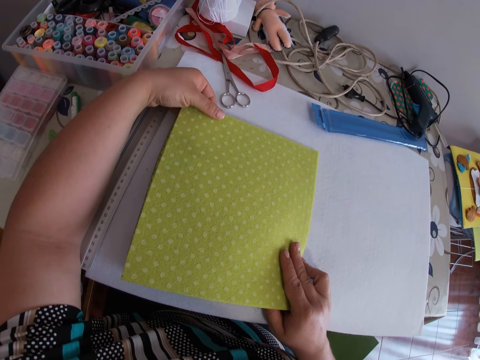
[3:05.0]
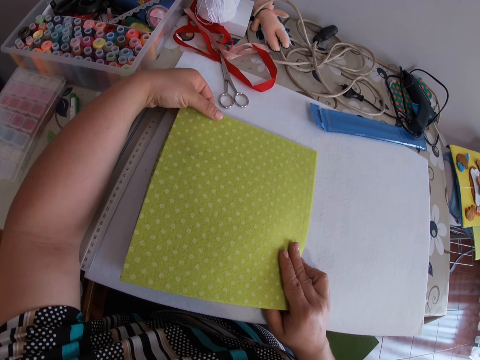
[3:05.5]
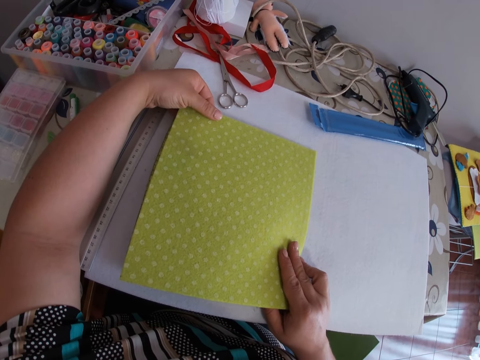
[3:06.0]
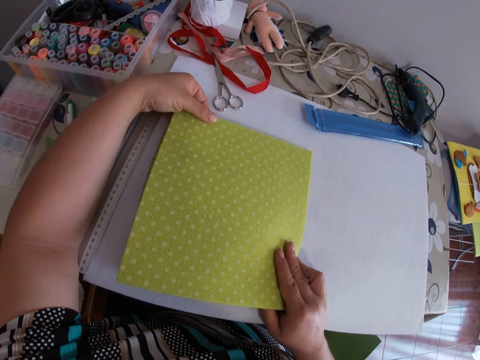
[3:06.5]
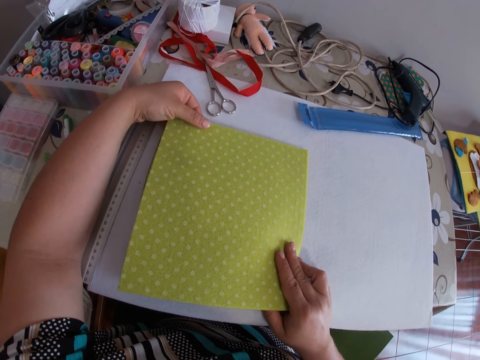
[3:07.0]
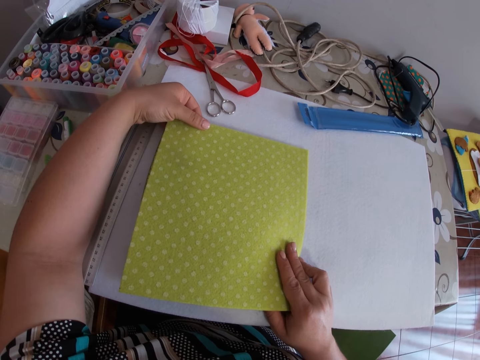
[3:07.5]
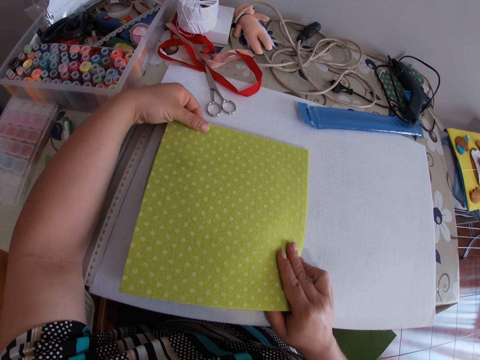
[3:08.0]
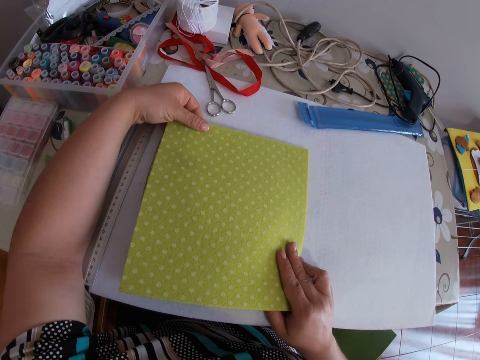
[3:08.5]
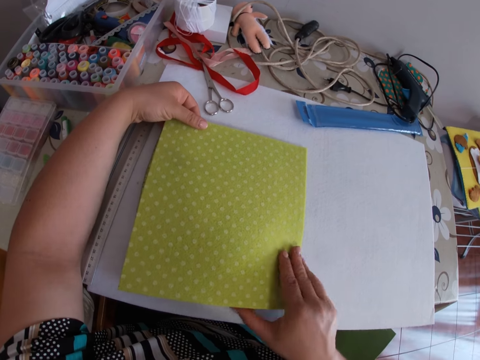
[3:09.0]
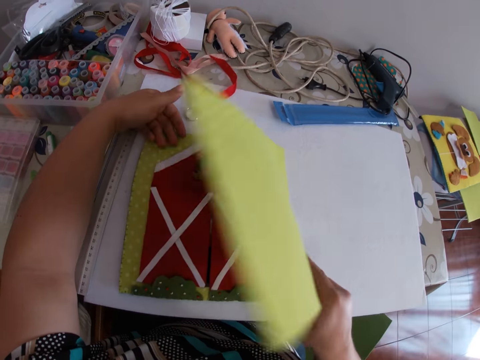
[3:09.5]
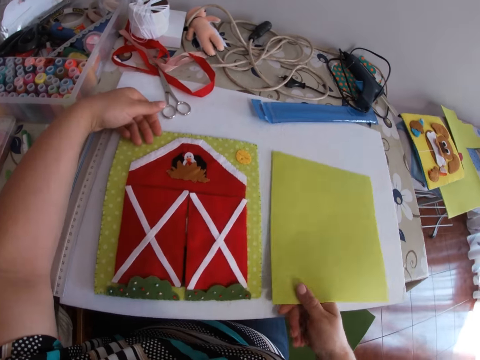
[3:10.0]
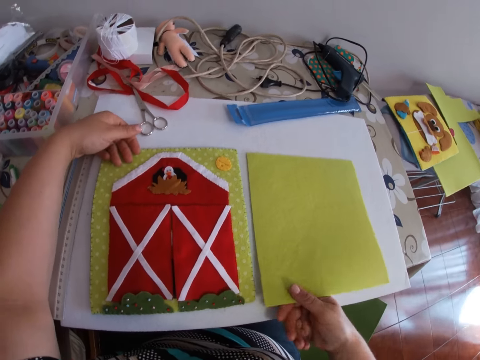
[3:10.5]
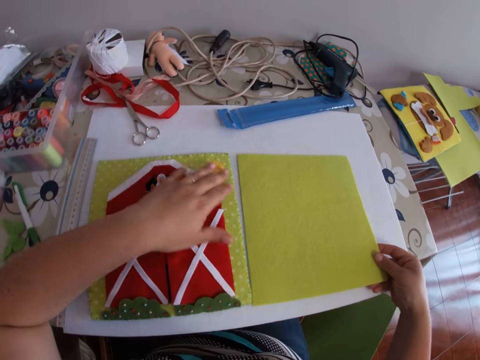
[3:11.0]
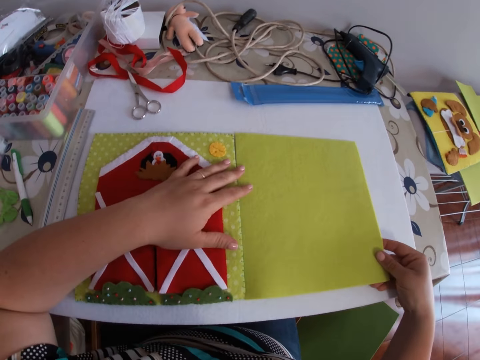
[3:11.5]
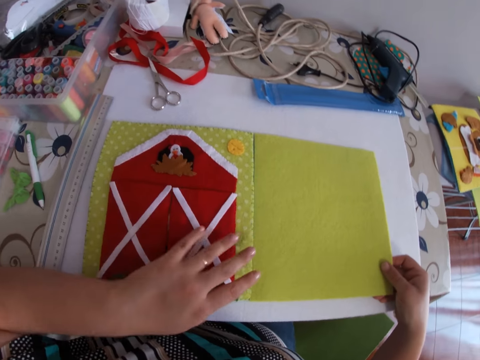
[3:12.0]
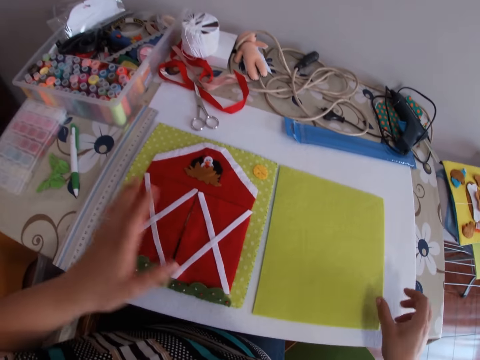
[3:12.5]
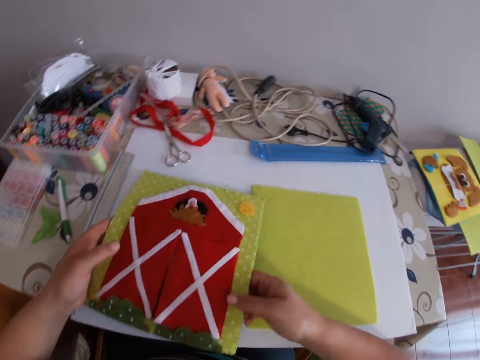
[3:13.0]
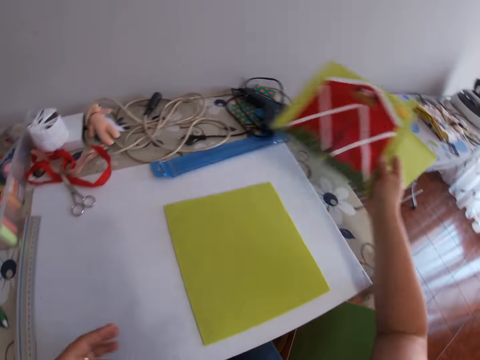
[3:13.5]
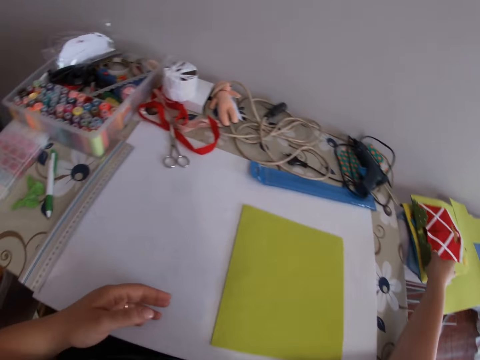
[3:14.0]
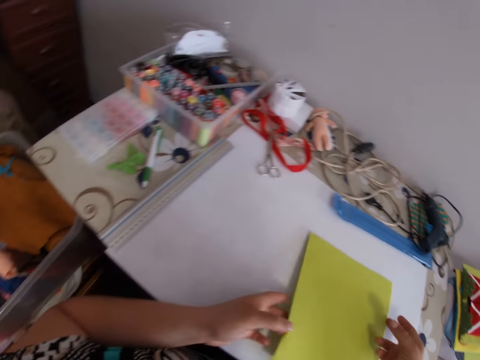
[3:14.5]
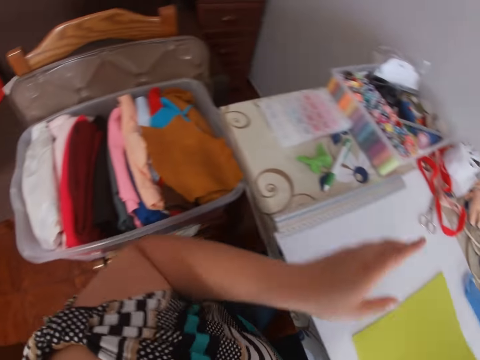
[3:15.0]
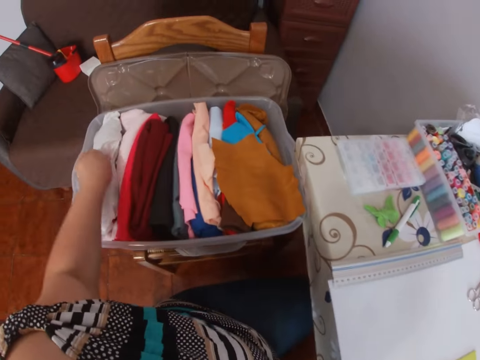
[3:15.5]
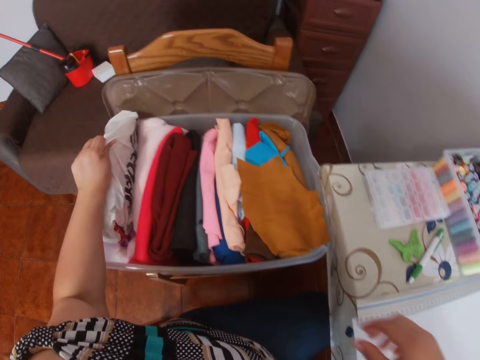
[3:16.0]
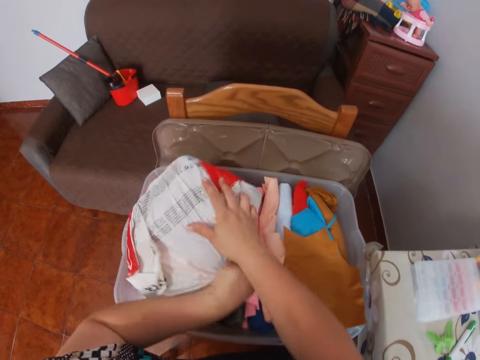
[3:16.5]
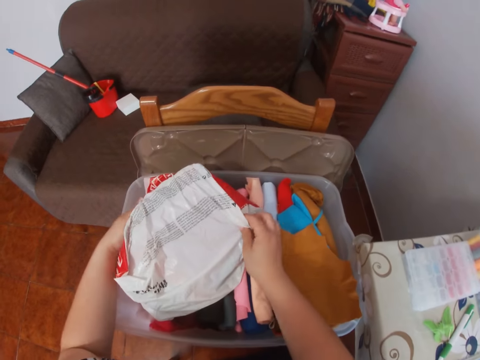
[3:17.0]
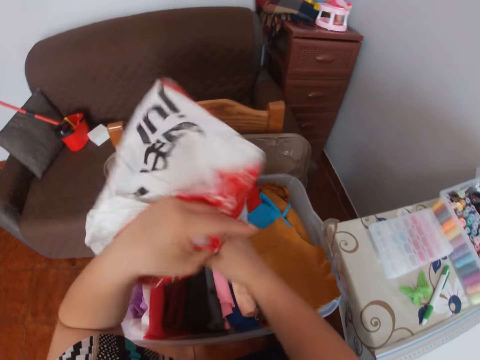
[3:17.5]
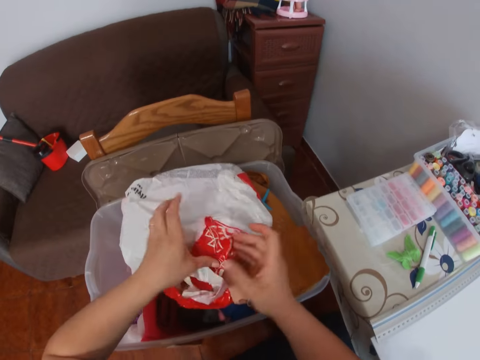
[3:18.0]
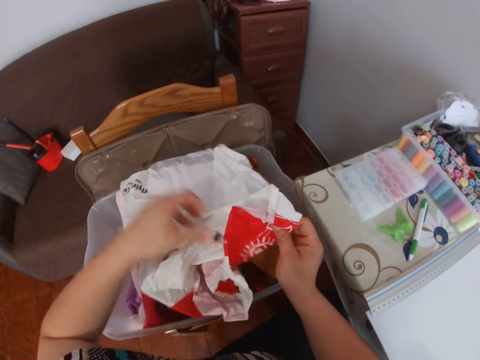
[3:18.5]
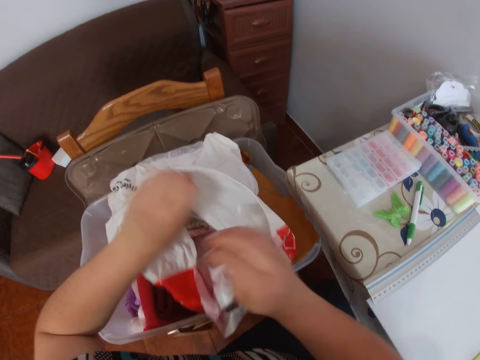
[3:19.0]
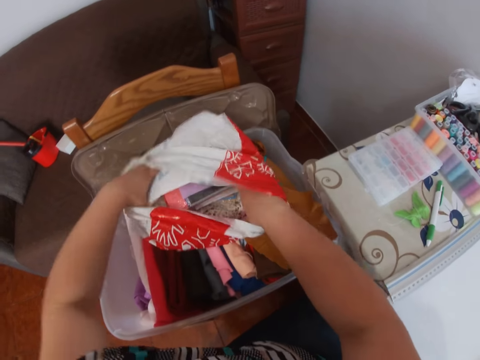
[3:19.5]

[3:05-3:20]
The camera wearer places both foams beside each other on the table with both hands. They measure a piece of cloth with the other piece. They pick up the colored foam on the table with the left hand and drop the colored foam on the pressing board with the right hand. They lift the cloth. They pick up a nylon or paper bag in a bowl with the left hand. They hold the paper bag. They open the paper bag.

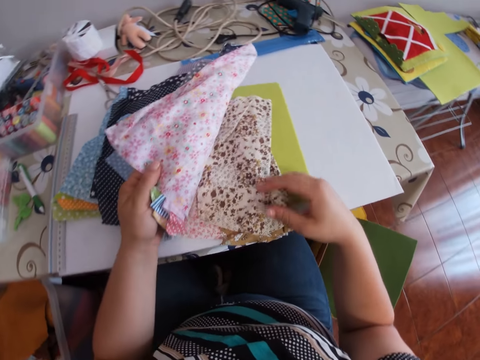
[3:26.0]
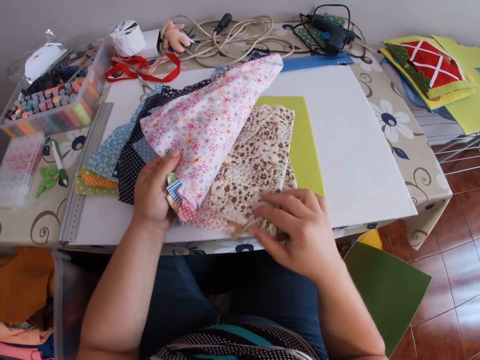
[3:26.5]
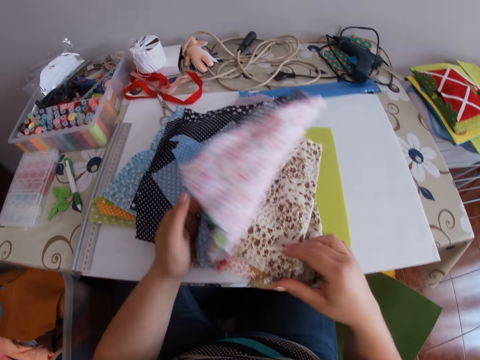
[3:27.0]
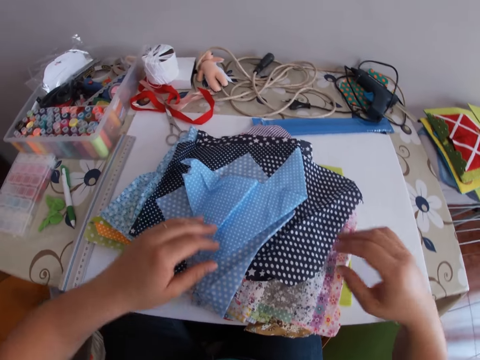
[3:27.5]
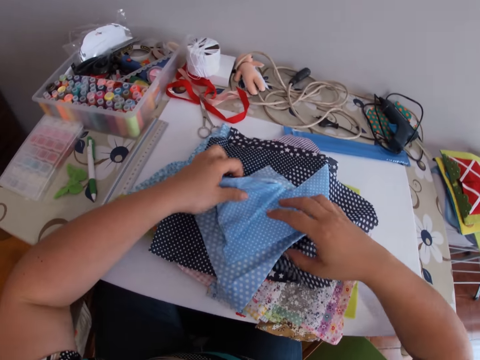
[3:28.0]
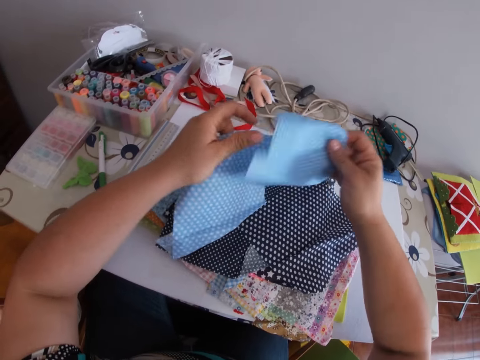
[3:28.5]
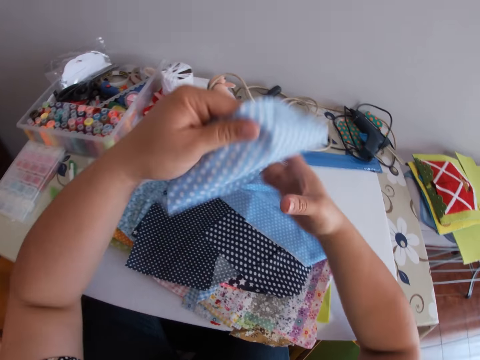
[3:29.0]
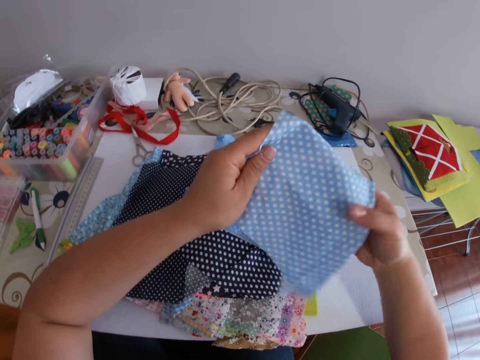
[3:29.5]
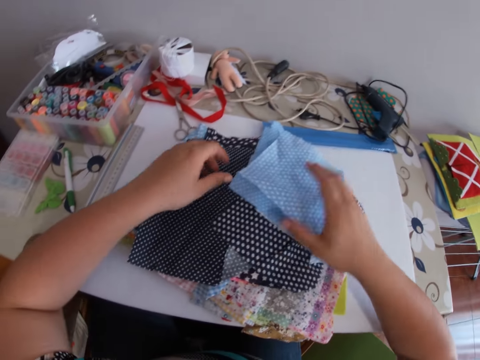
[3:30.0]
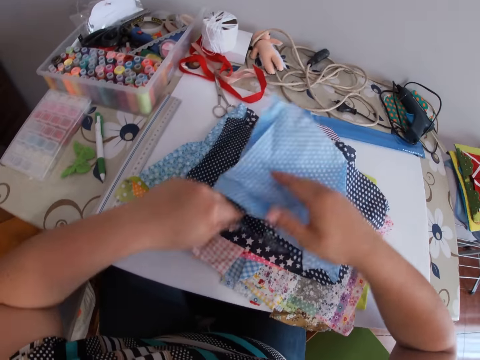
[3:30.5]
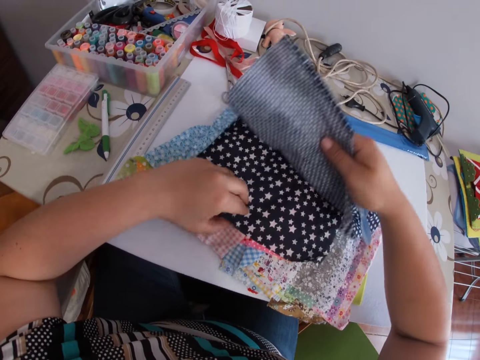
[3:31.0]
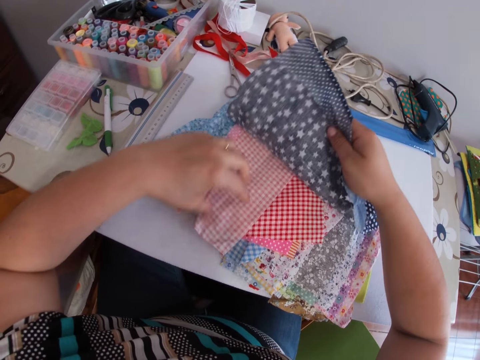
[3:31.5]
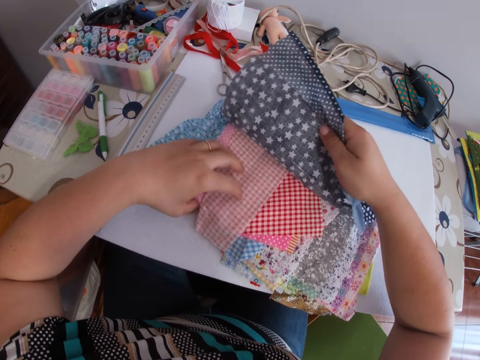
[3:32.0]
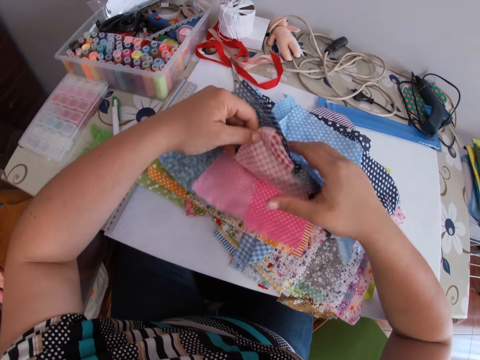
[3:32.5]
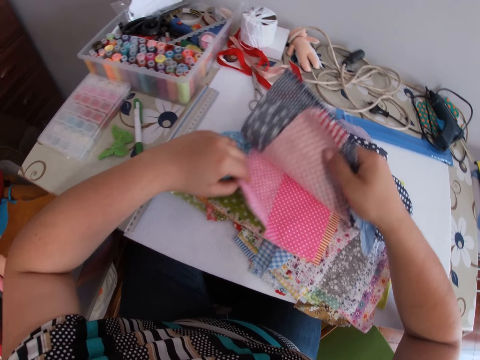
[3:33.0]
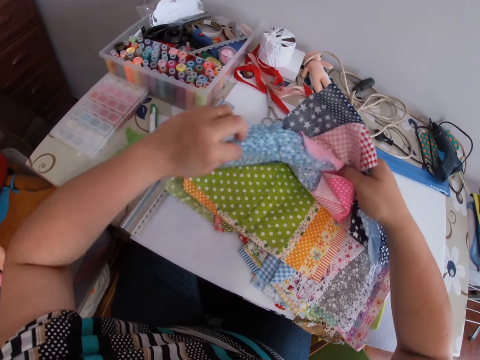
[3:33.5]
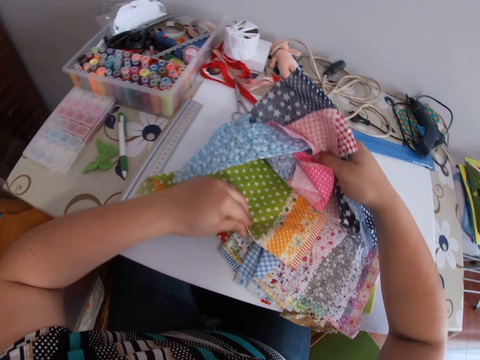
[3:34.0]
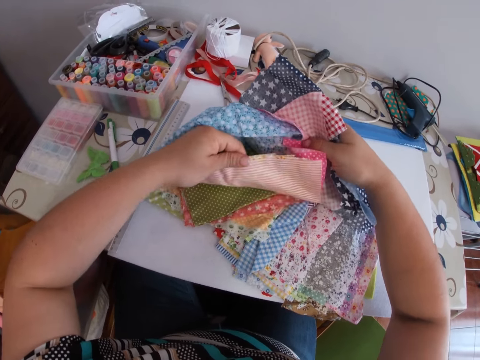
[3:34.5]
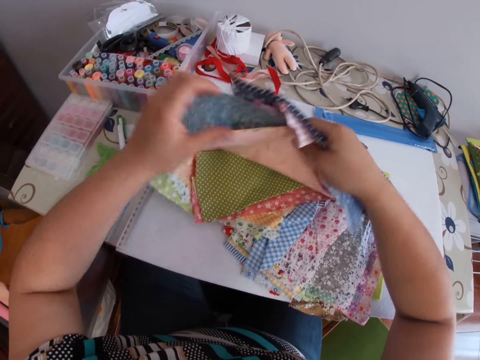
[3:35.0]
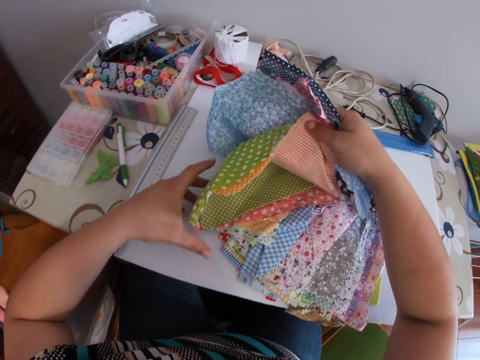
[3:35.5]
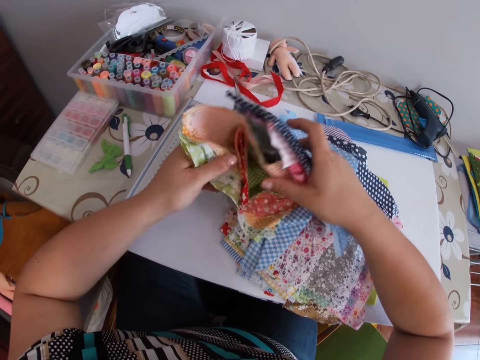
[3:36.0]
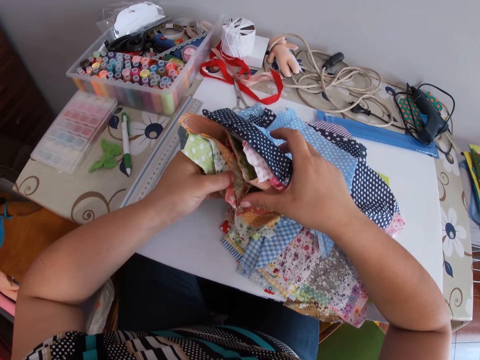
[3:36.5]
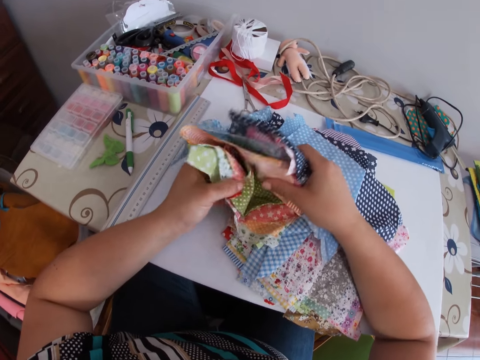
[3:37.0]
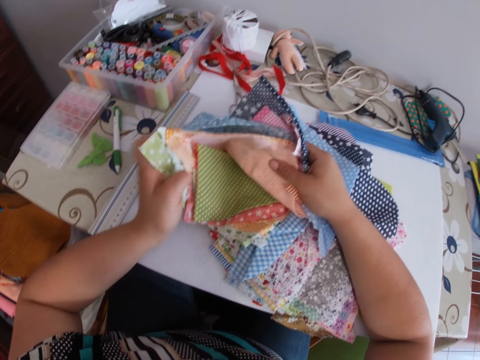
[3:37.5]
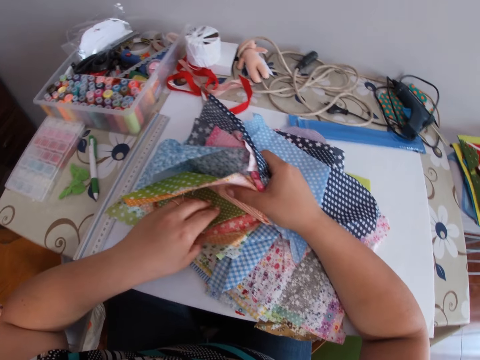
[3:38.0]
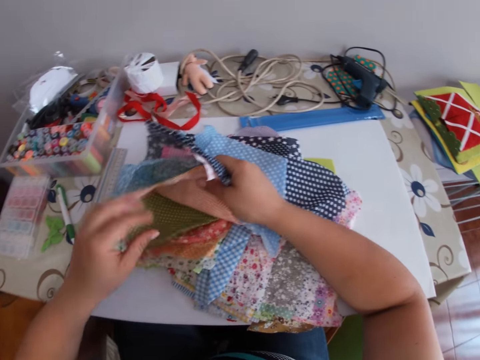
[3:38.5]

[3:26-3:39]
The camera wearer searches for pieces of clothes. They hold the clothes. They search for pieces of clothes.
